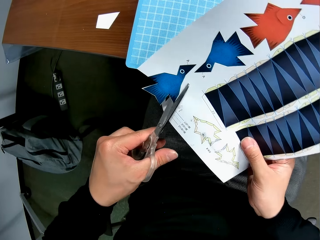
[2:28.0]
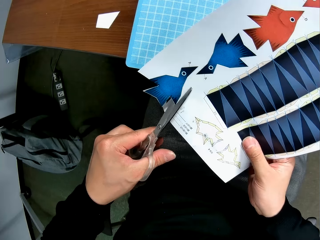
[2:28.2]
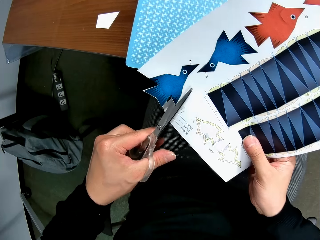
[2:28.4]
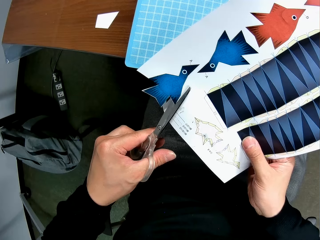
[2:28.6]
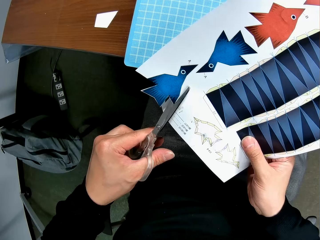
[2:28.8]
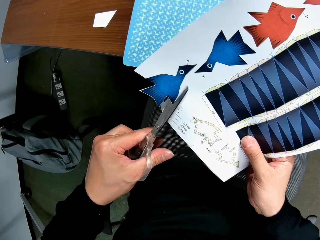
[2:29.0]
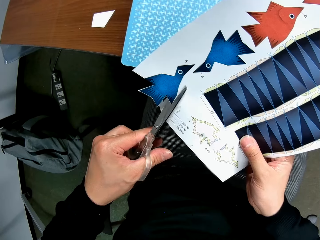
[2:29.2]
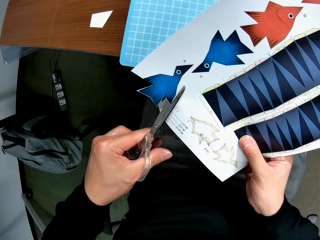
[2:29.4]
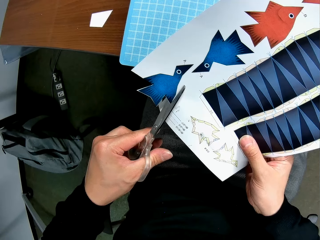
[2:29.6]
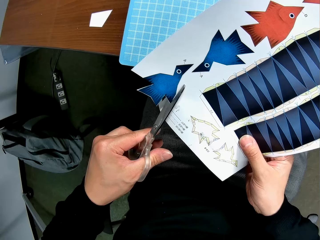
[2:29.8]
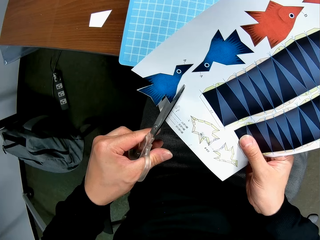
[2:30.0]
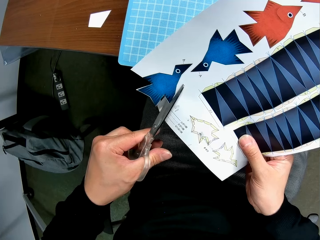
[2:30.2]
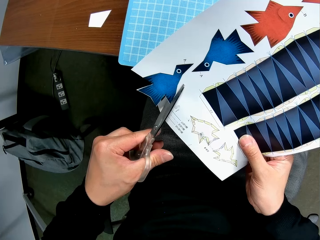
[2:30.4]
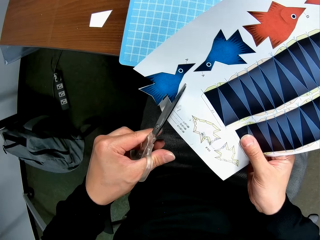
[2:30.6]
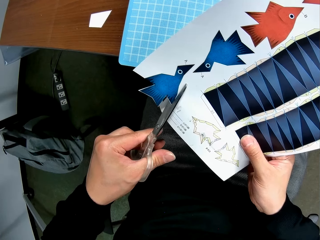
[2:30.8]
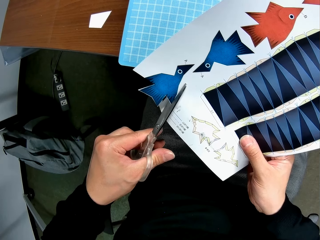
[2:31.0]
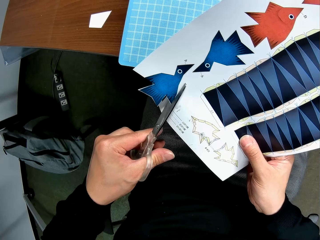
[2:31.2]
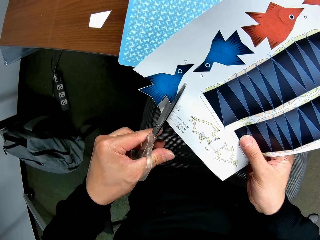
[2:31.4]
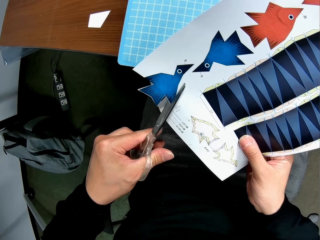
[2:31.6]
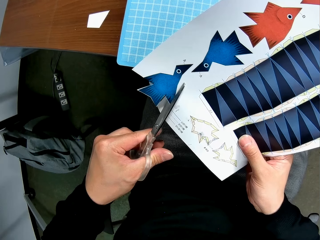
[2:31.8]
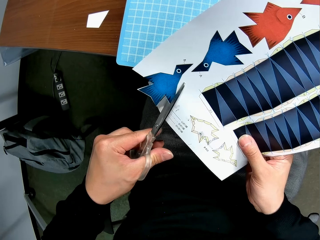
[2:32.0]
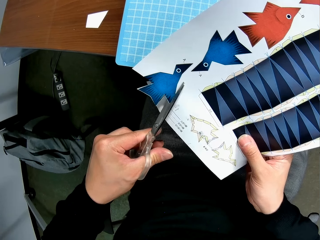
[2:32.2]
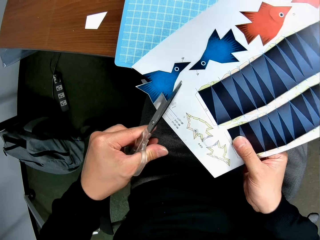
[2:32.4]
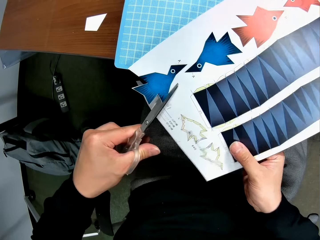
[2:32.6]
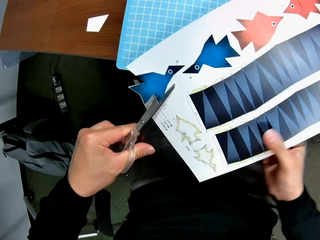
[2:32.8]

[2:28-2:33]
The camera wearer cuts the paper with a pair of scissors.

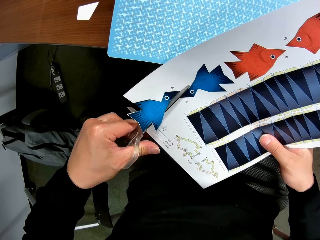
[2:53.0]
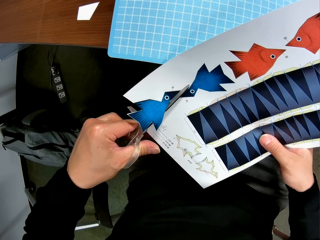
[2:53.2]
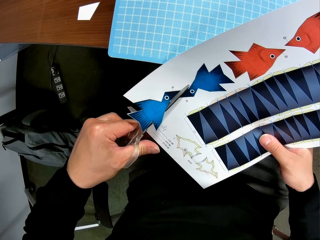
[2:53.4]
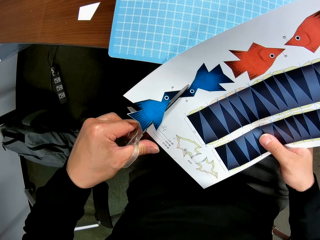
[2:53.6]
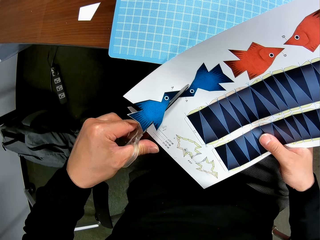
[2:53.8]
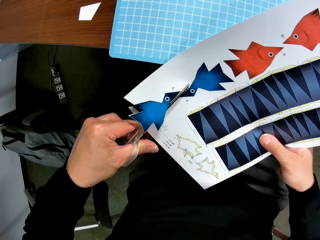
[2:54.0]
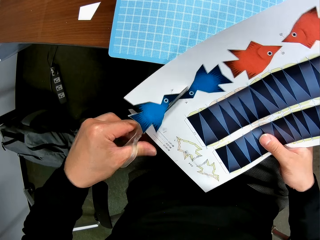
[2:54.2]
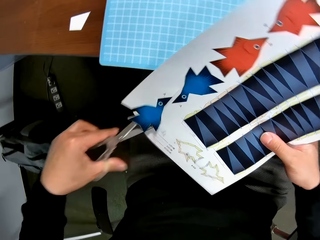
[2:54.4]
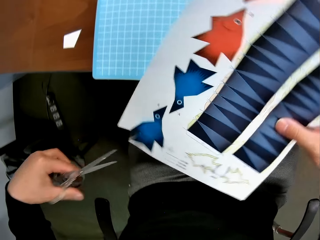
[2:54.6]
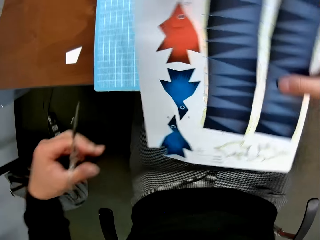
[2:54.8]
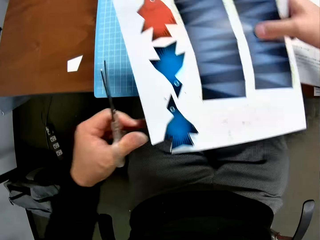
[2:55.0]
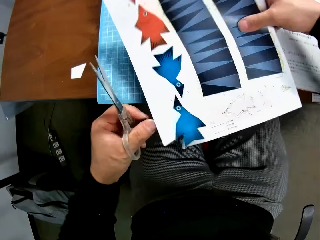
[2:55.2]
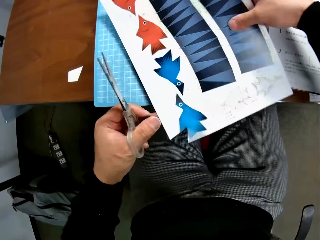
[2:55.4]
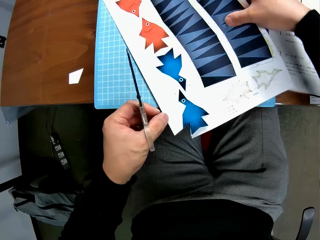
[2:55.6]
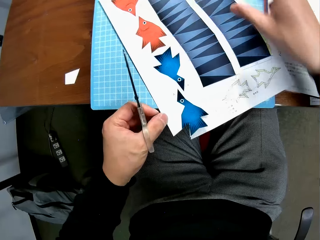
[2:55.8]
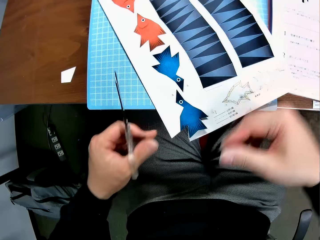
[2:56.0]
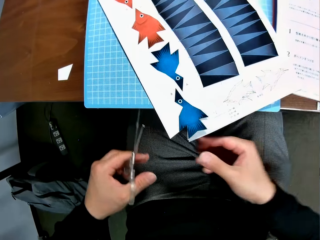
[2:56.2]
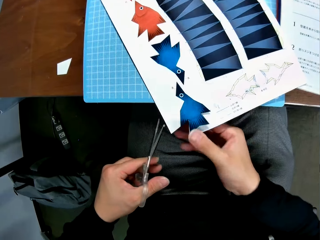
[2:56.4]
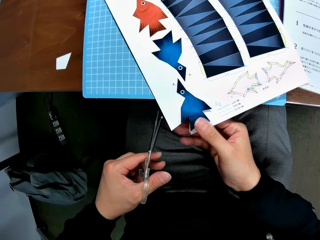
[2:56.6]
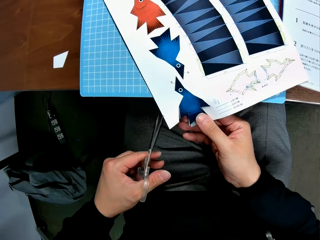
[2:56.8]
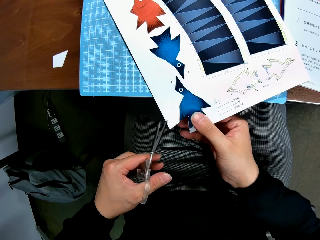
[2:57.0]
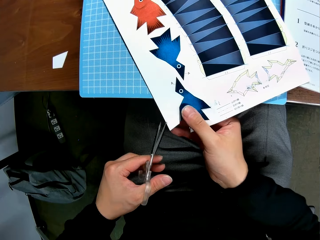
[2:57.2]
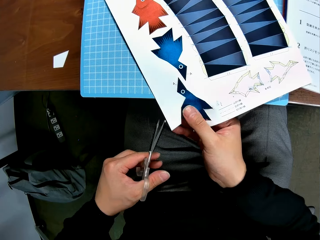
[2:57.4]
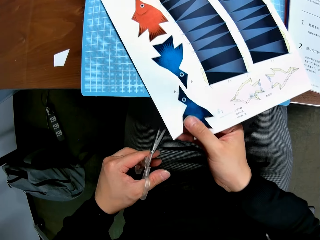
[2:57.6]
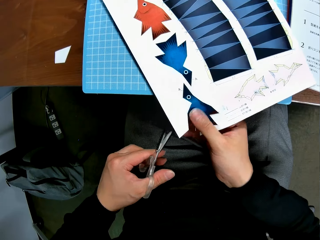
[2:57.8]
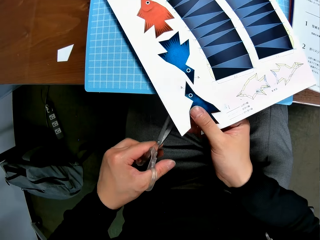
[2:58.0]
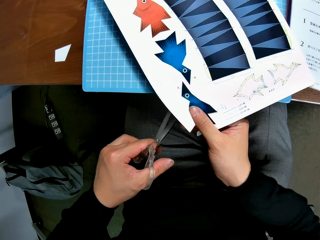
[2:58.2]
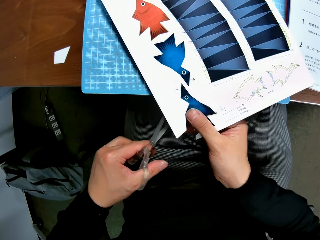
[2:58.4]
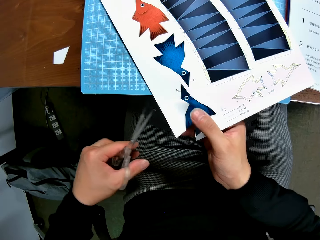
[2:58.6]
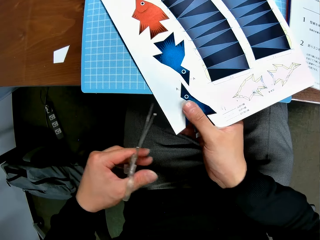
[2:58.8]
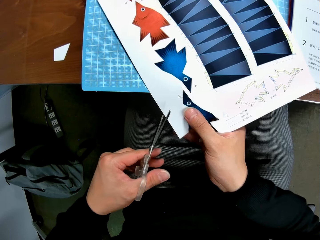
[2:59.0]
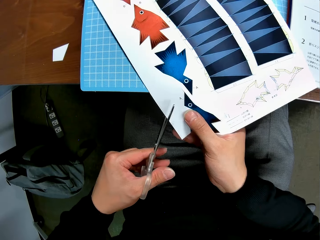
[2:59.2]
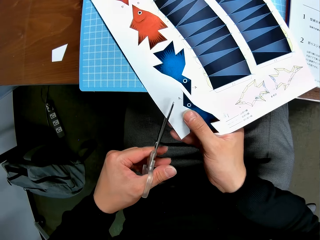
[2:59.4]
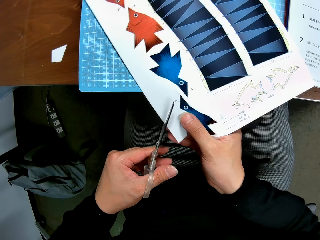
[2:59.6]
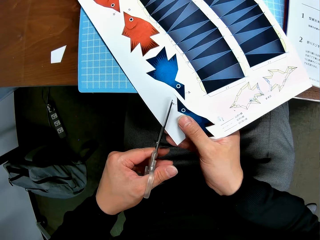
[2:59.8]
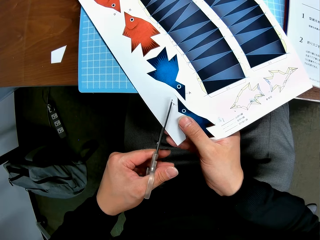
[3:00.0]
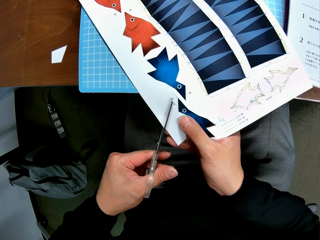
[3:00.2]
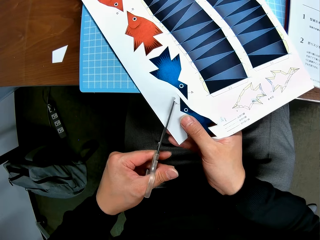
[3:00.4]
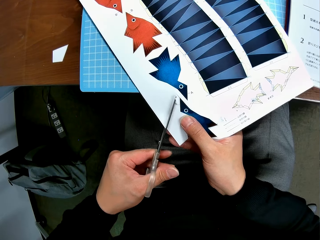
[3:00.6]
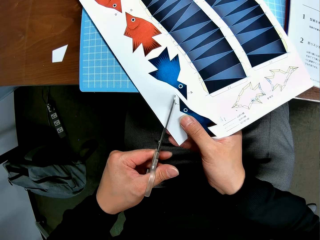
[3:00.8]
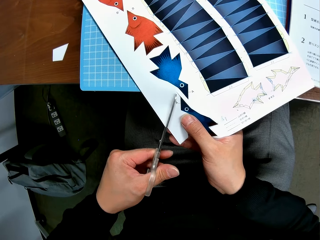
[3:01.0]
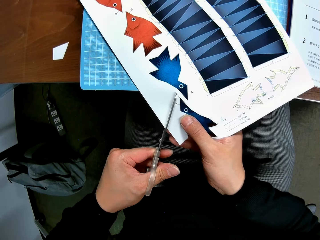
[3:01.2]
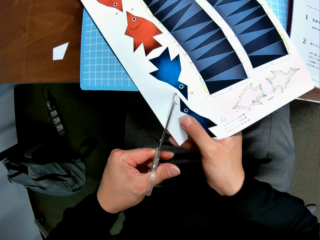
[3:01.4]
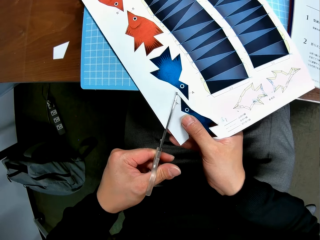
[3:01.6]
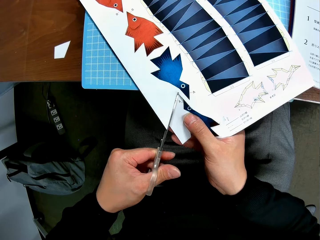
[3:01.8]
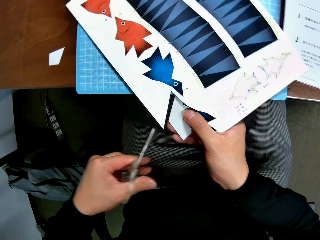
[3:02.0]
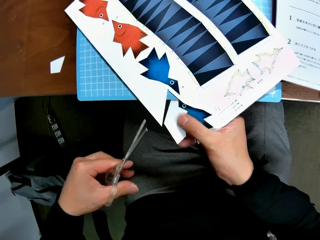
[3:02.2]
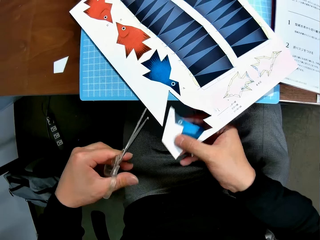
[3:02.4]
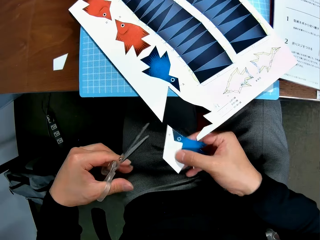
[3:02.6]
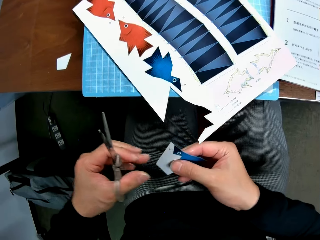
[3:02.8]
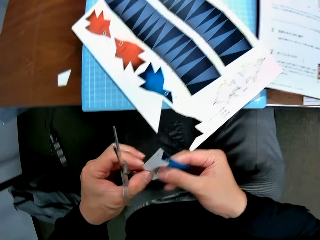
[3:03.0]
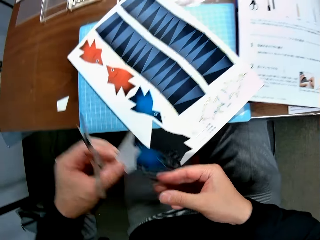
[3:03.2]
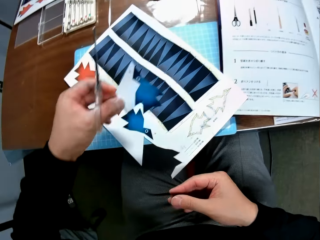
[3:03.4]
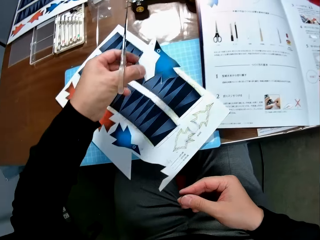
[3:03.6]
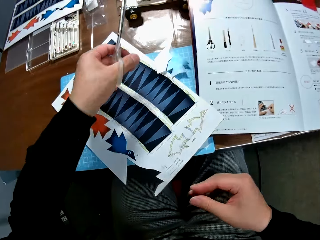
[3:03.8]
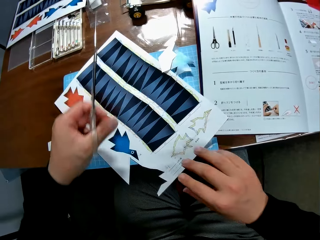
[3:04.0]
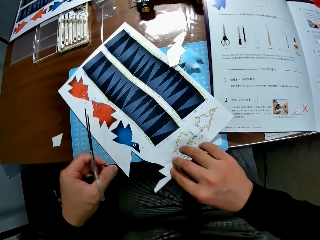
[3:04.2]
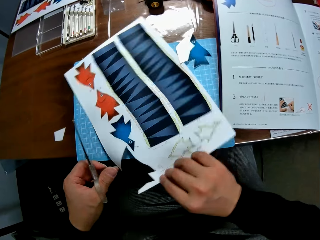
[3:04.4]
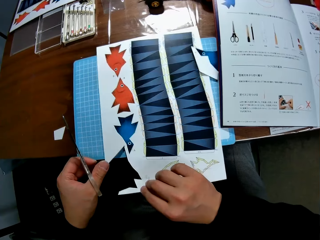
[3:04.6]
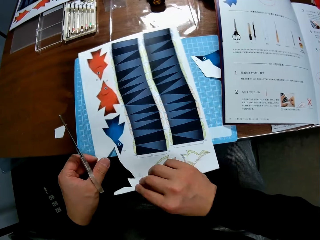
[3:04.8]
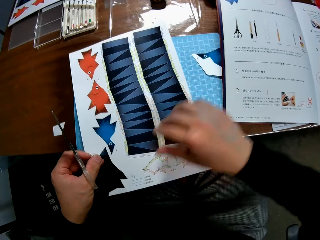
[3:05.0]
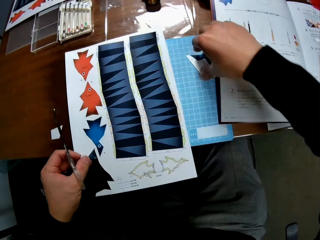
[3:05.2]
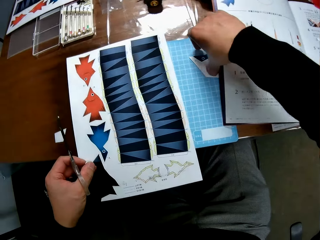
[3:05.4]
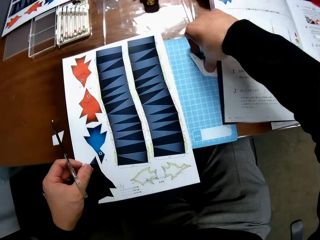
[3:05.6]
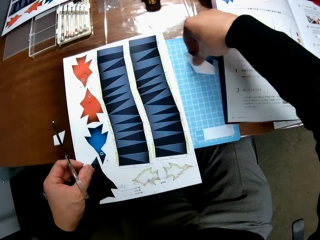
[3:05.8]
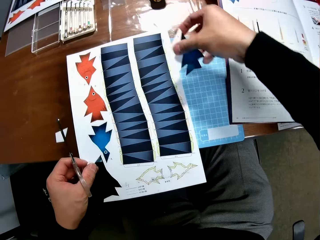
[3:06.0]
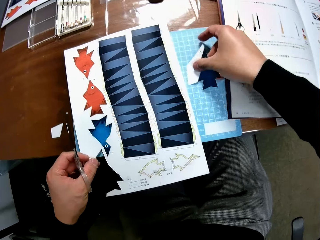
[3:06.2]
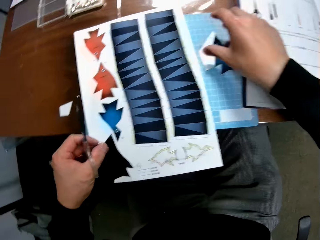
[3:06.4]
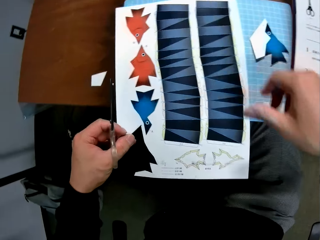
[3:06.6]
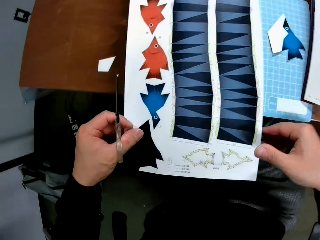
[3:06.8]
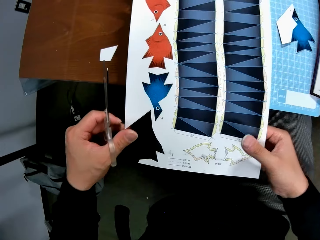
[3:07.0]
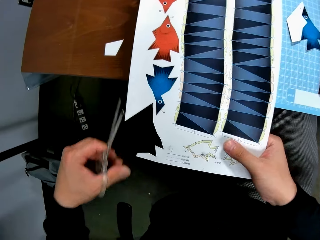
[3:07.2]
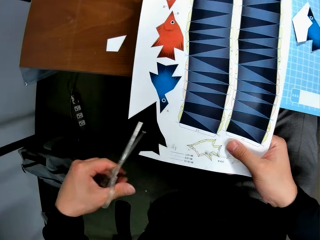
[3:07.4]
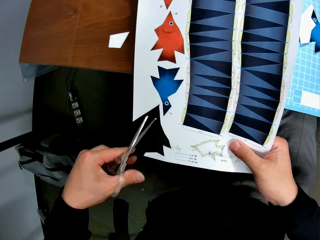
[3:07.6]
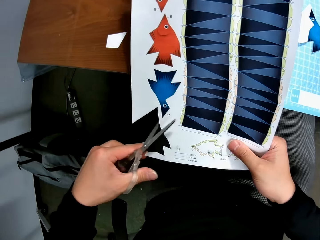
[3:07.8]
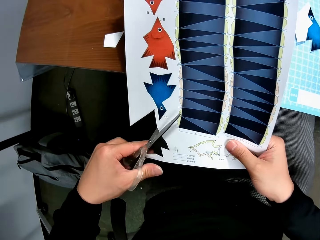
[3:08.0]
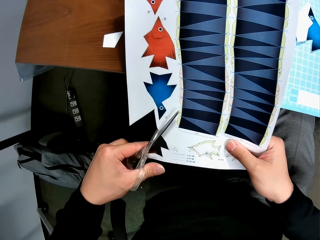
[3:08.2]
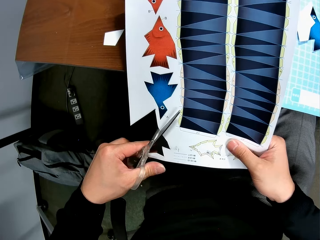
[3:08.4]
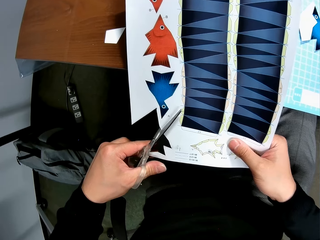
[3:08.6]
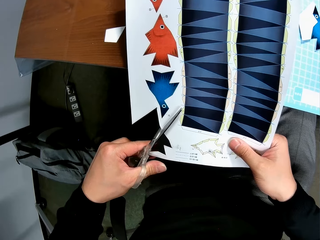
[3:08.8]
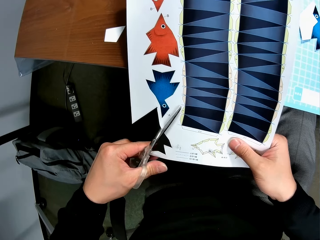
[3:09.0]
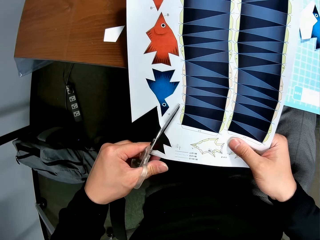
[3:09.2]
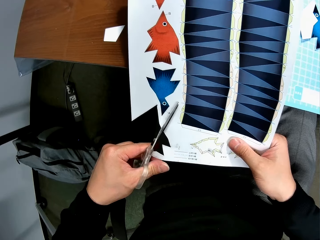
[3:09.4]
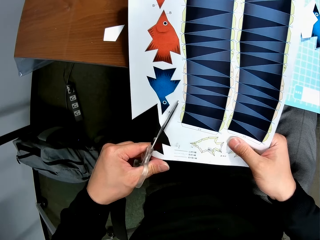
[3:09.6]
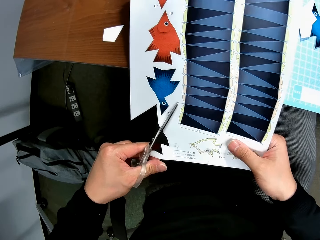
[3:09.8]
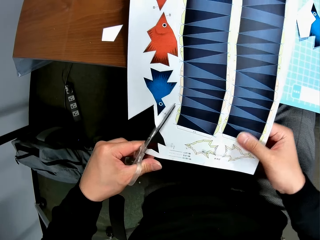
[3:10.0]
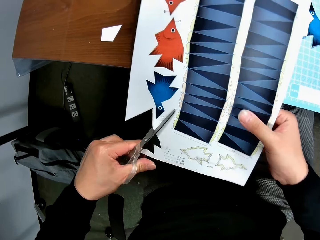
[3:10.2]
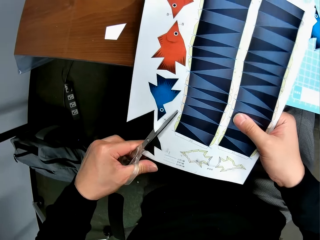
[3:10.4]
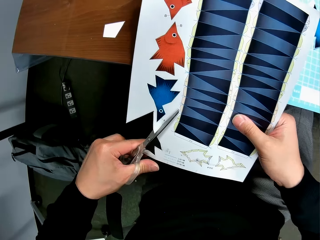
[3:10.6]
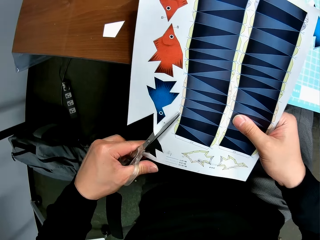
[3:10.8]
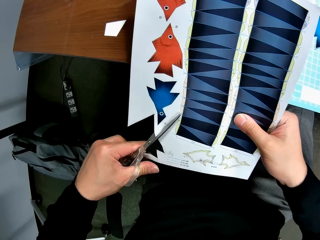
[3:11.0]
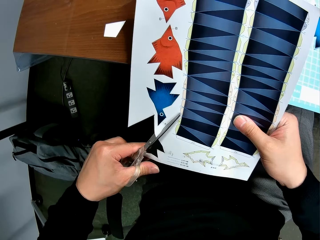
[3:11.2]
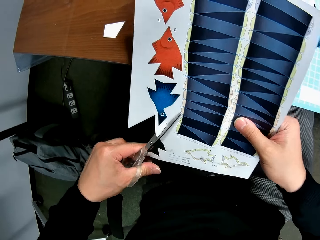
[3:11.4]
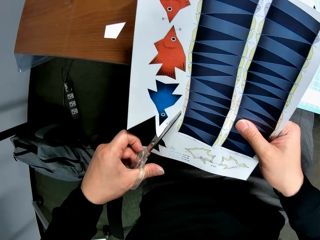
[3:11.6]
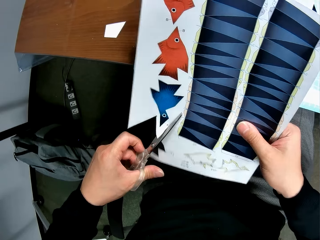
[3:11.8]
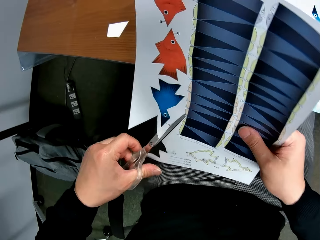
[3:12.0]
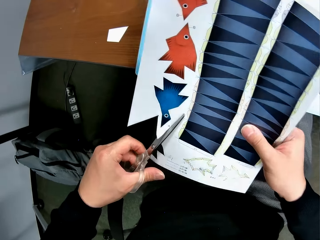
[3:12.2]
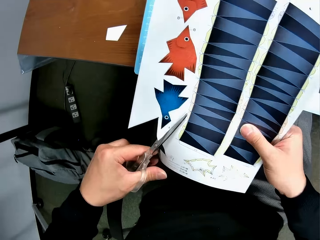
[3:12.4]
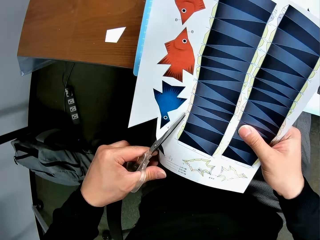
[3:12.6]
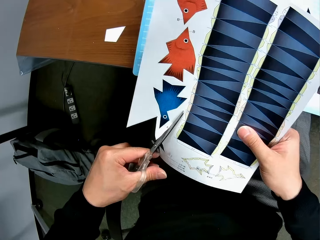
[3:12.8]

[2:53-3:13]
The camera wearer turns the paper. They place the paper on the table, move her hand towards her and pull the paper towards her. They cut out a fish on the sheet of paper with the scissors. They move the paper fish or cut out from his right hand to his left hand. They move her hand forwards and drop the paper fish on the table. They turn the sheet of paper. They move her hand forwards. They move the paper fish on the table. They pick up the cut out. They place the cut out on the cutting mat. They move her hand towards her. They cut the sheet of paper with the scissors.
